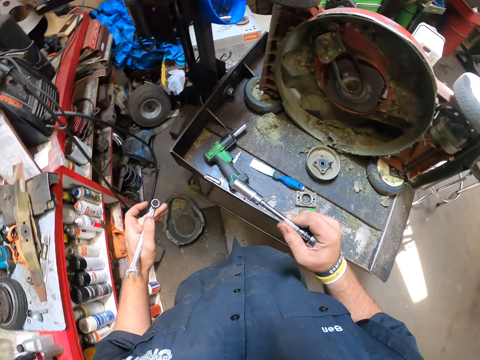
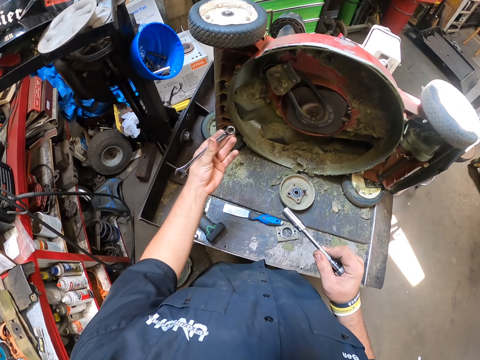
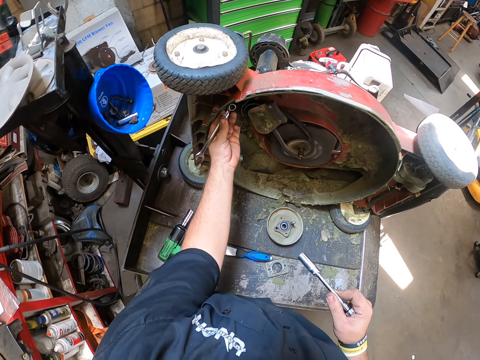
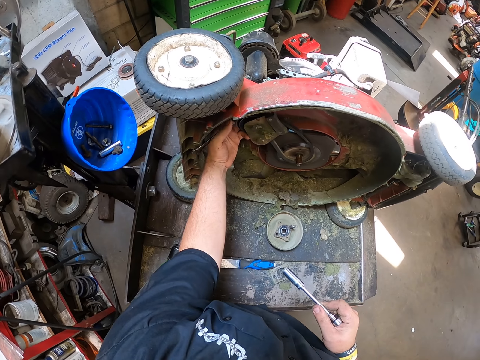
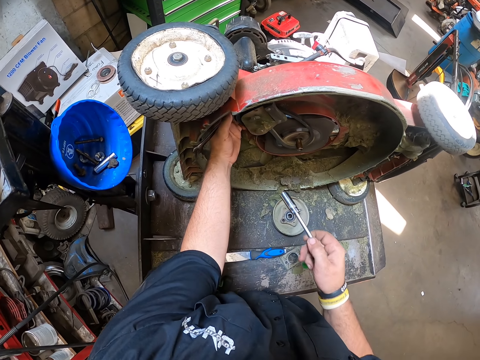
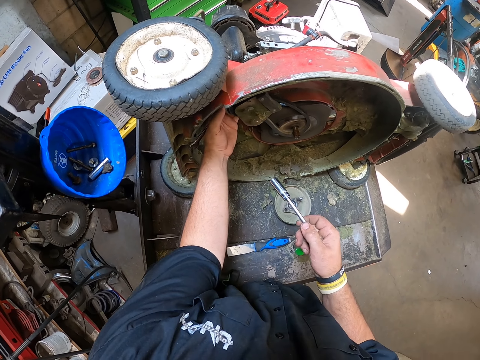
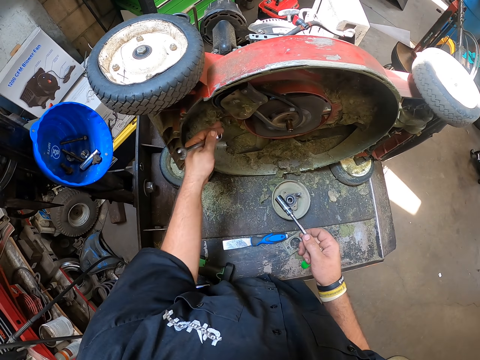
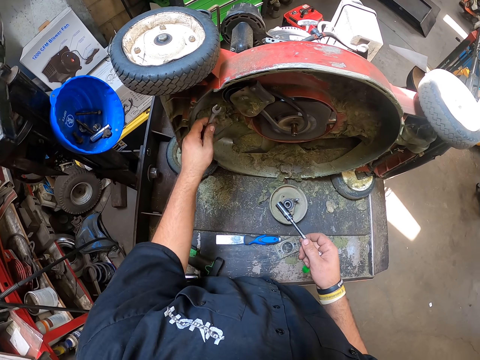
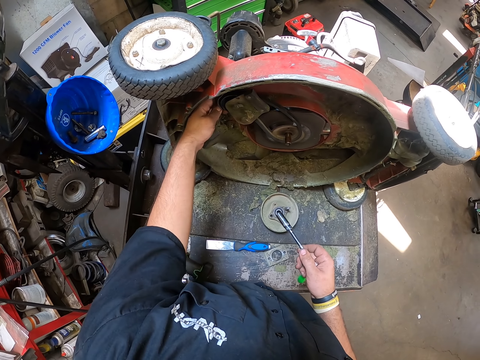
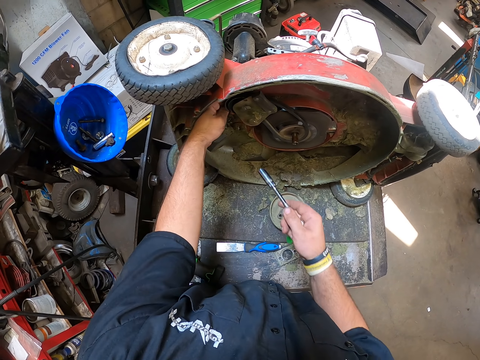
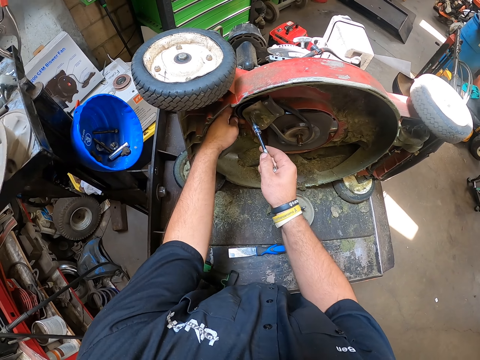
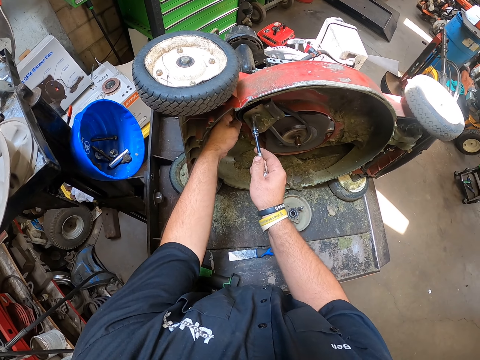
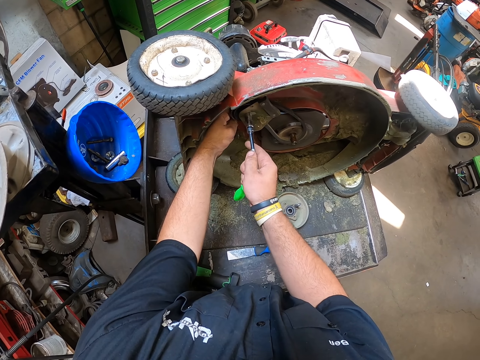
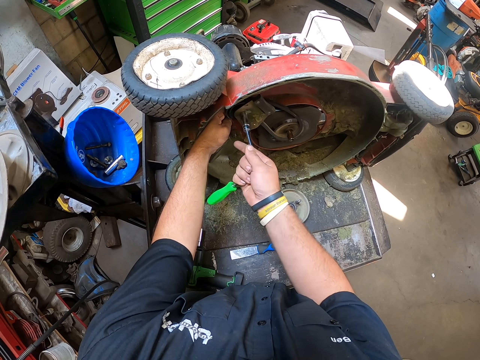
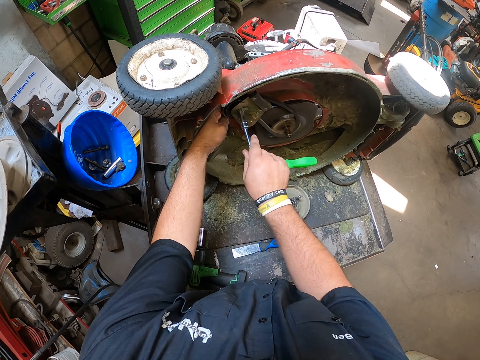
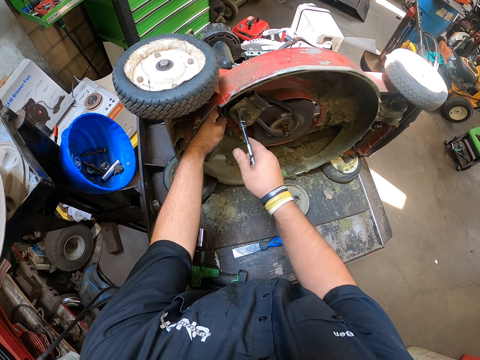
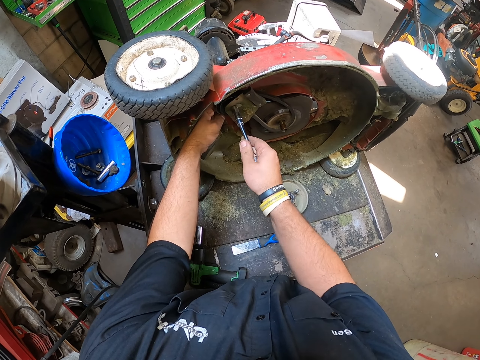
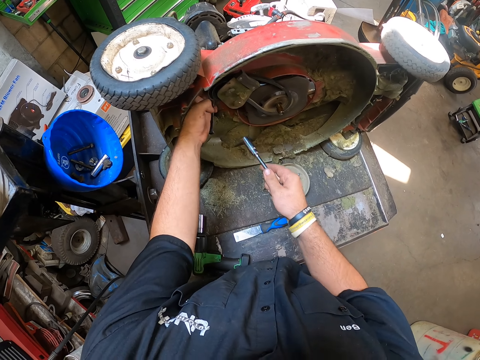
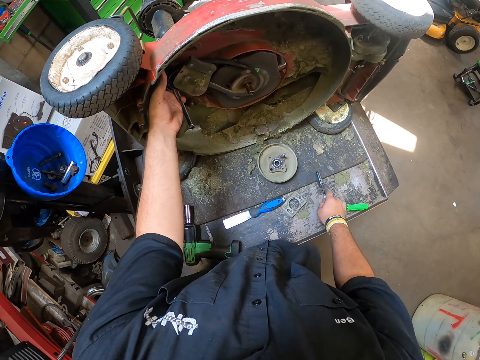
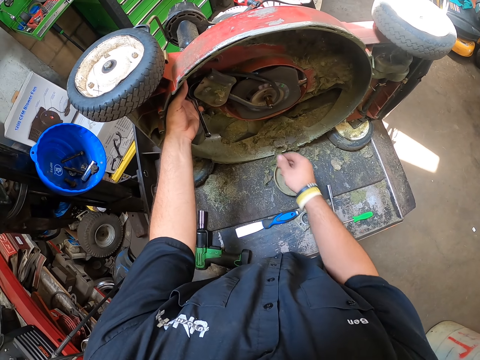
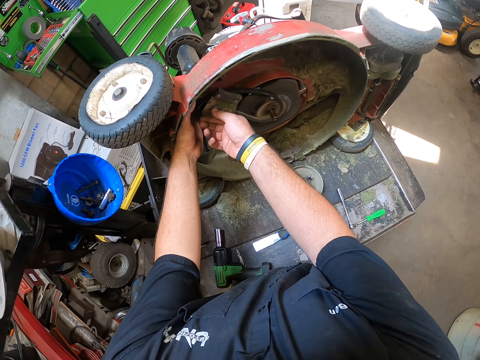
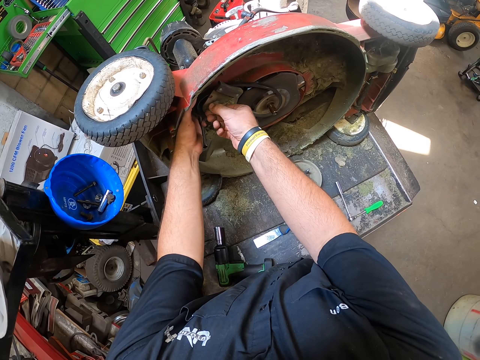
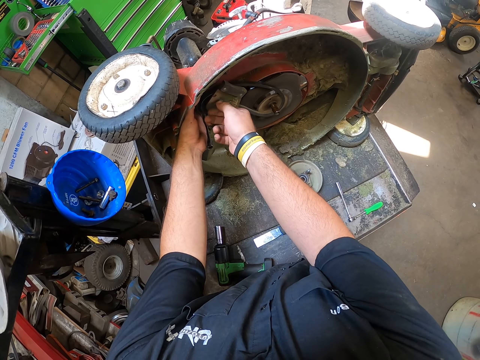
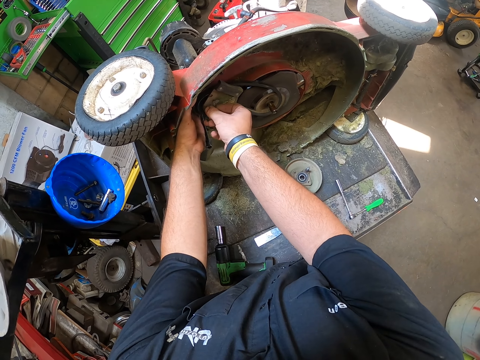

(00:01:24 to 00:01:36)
The camera wearer puts the ratchet spanner on the steel. They put the plug wrench on the steel. They loosen the bolt of the steel. They tighten the propel. They remove the plug wrench on the steel. They put the plug wrench down. They put a hand down. They loosen the bolt with the right hand. They open the propel.

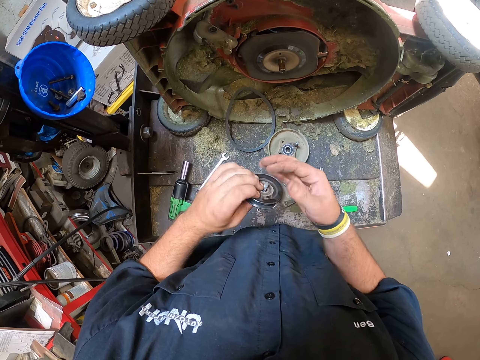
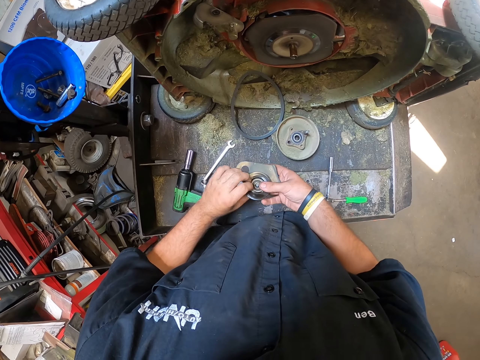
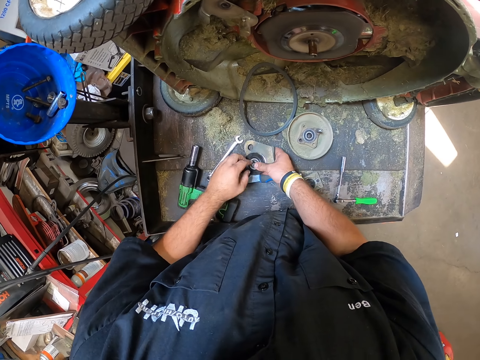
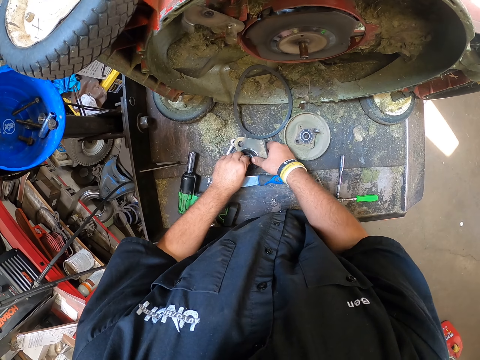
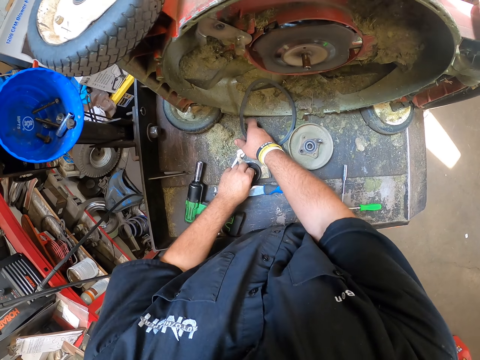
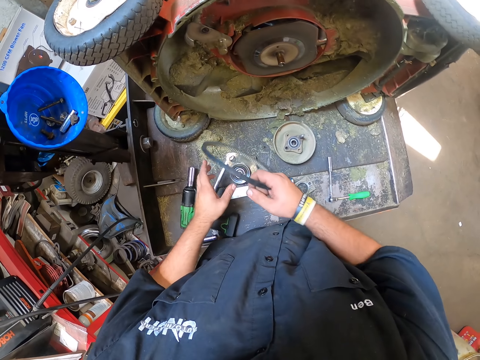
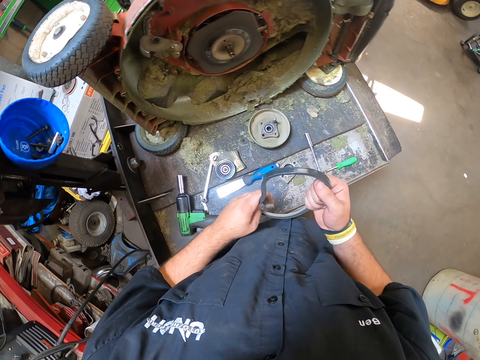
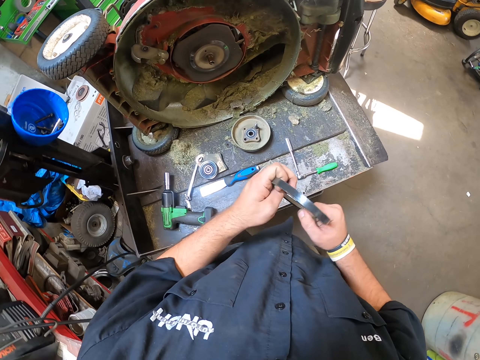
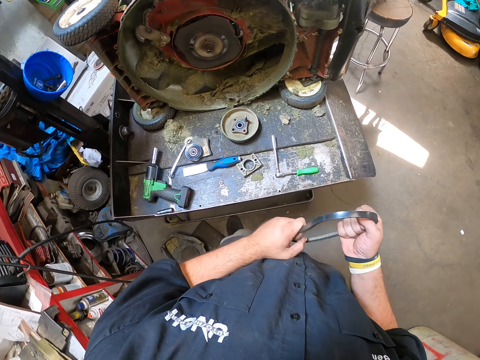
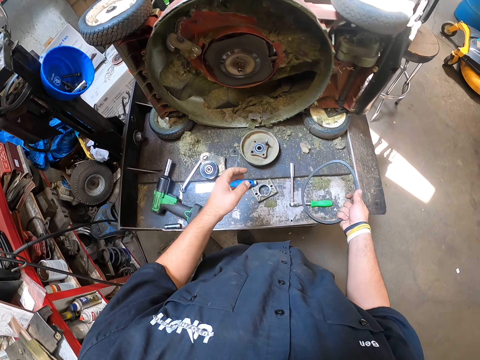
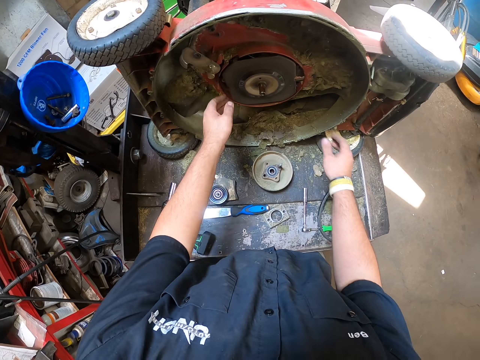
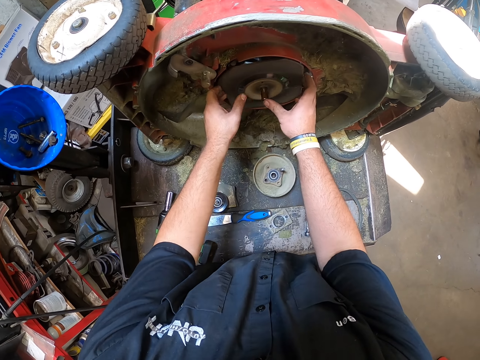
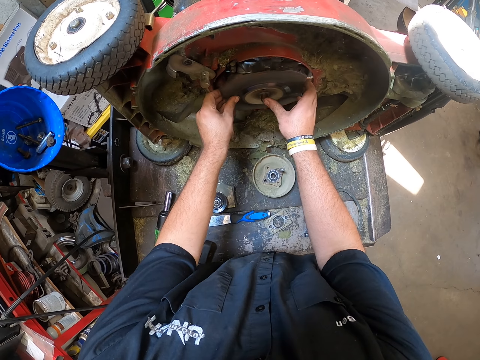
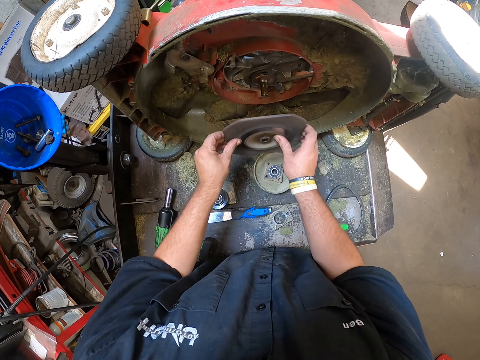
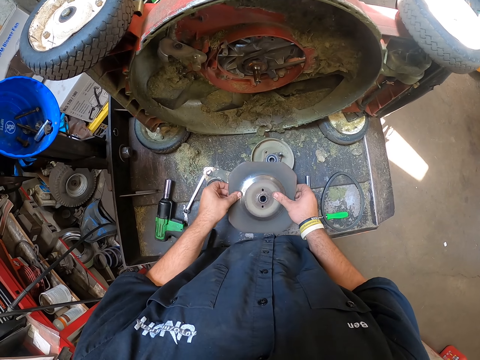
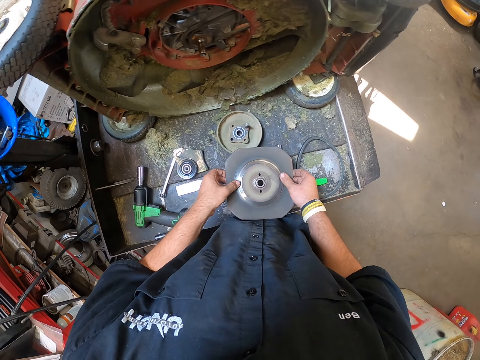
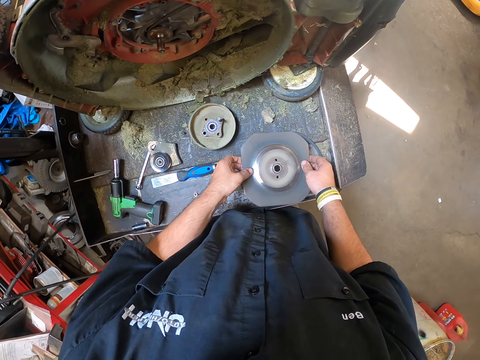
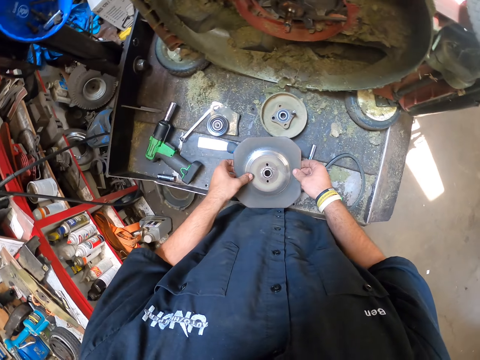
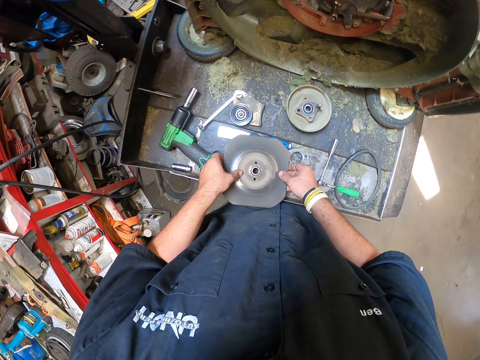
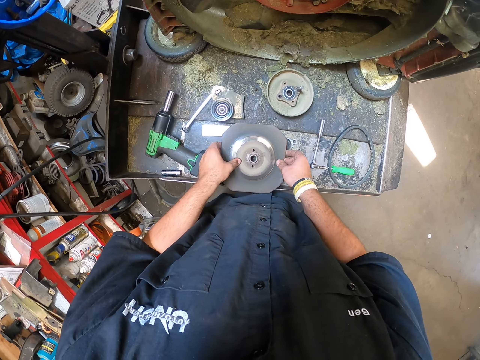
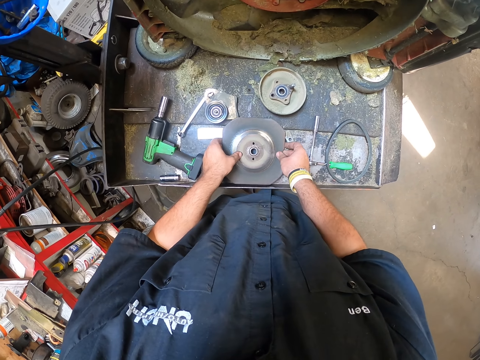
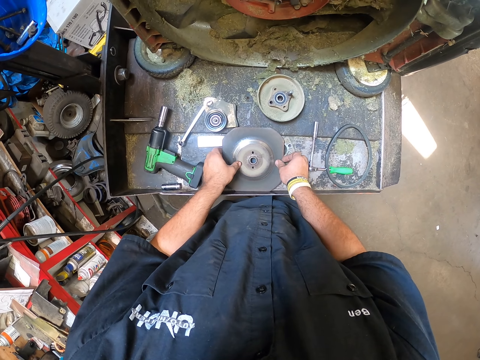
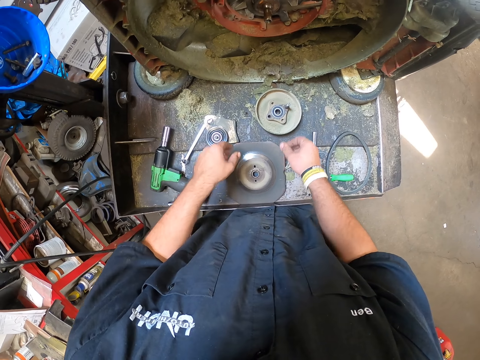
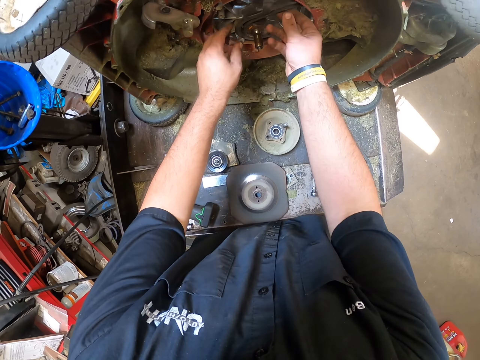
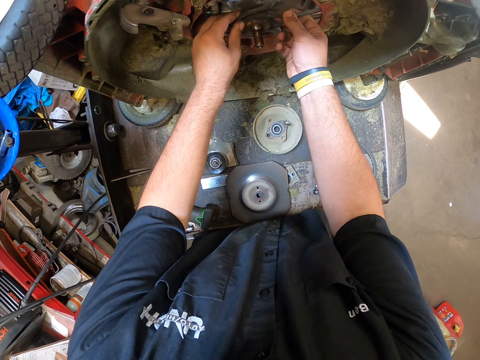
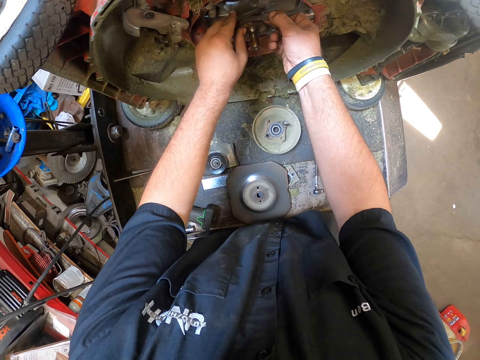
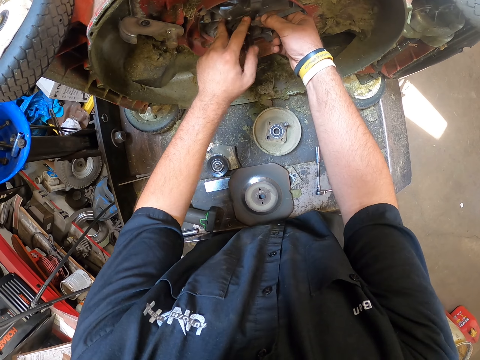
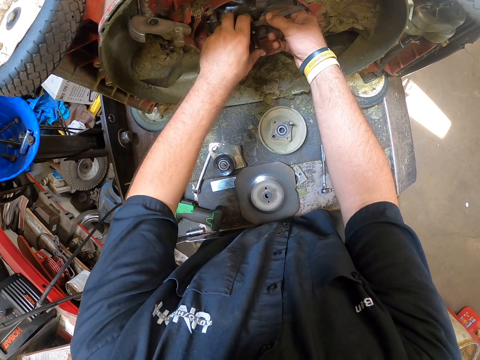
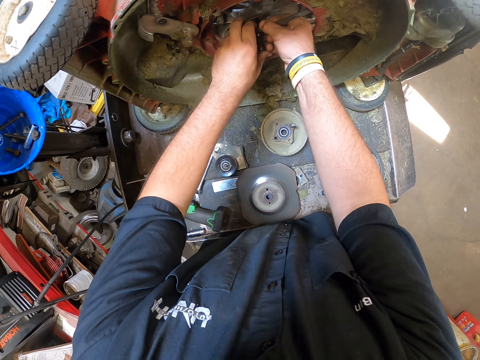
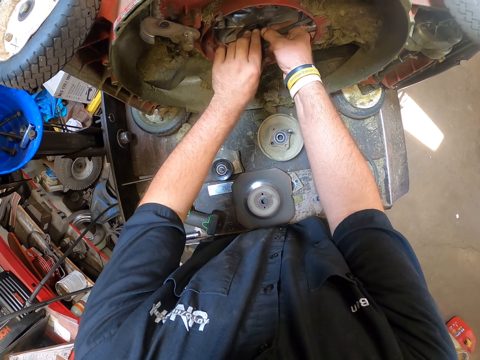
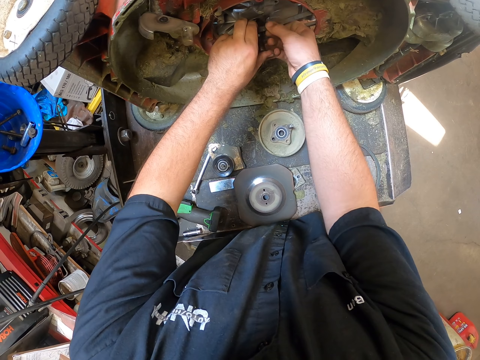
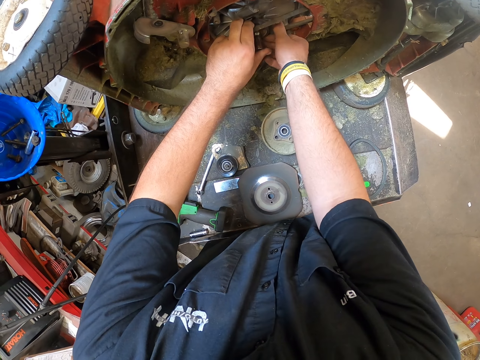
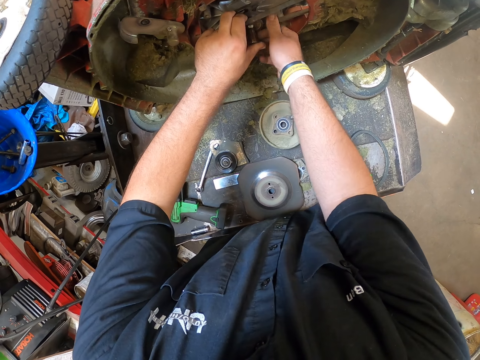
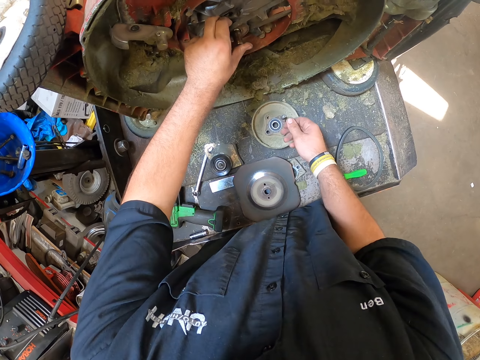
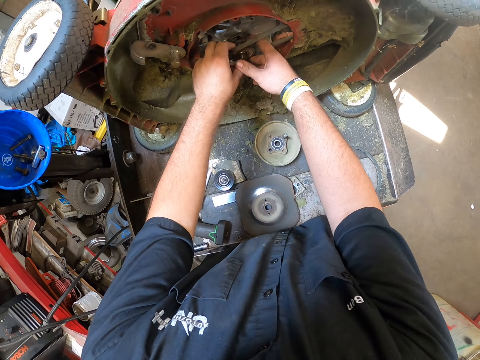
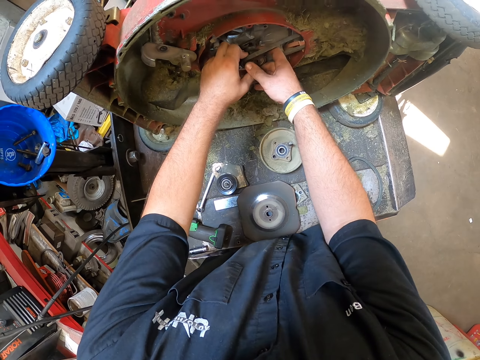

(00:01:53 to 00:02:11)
The camera wearer puts the propel together. They put the steel down. They take the elastic rubber or bladder. They fold the elastic rubber. They put the elastic rubber down. They remove something. They hold the pressing plant. They put something down on the scraper. They put down the pressing plant. They pull the elastic rubber of the lawn mower. They lift a hand up.
